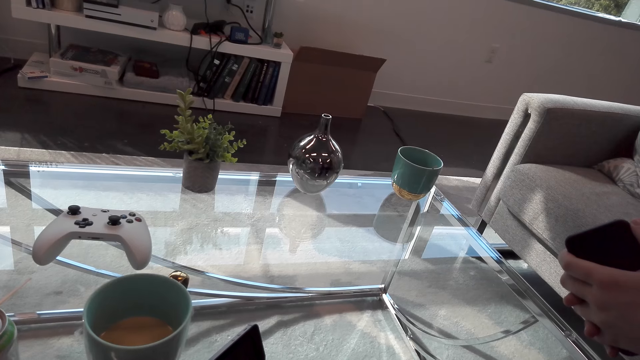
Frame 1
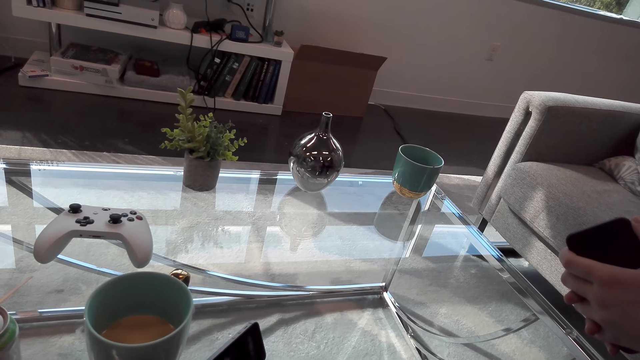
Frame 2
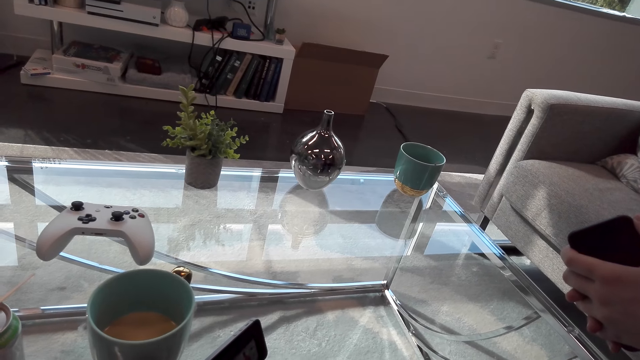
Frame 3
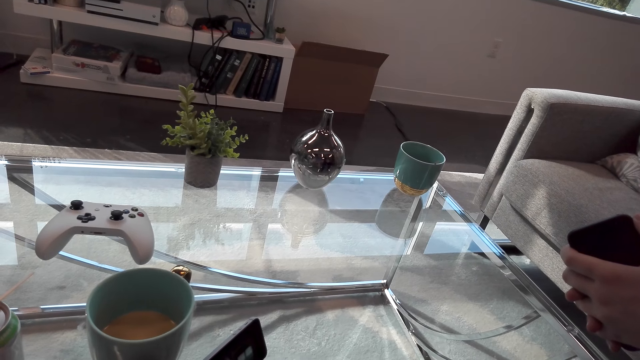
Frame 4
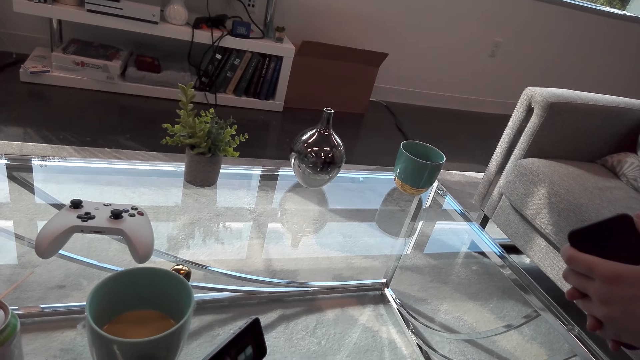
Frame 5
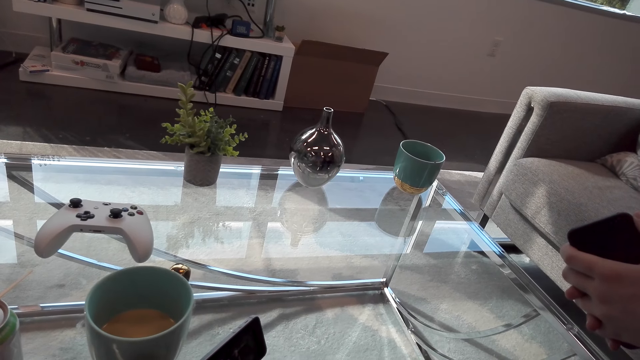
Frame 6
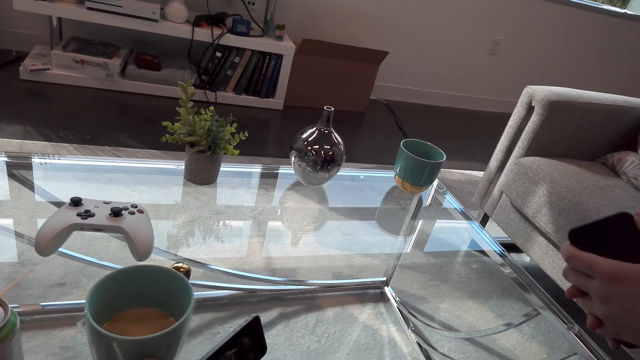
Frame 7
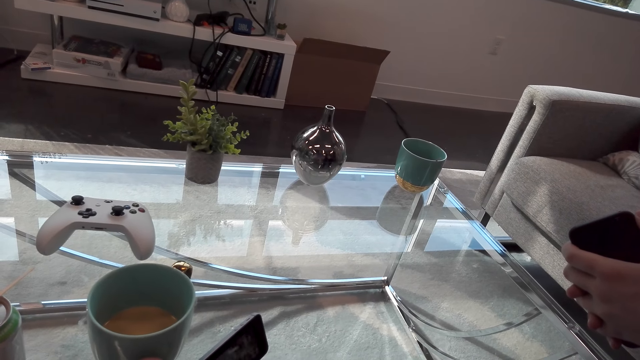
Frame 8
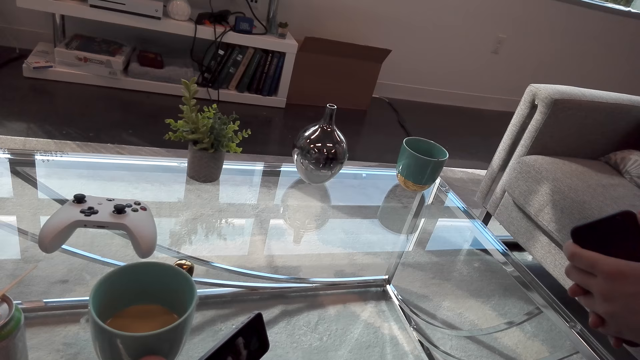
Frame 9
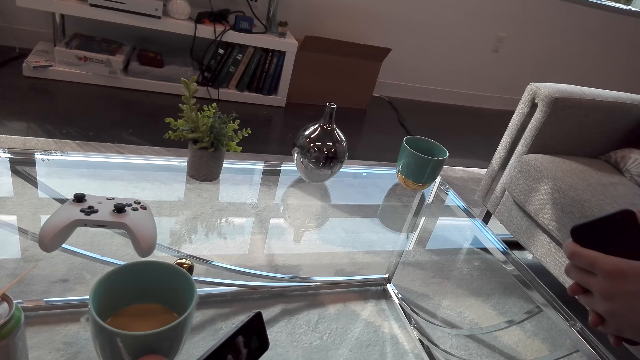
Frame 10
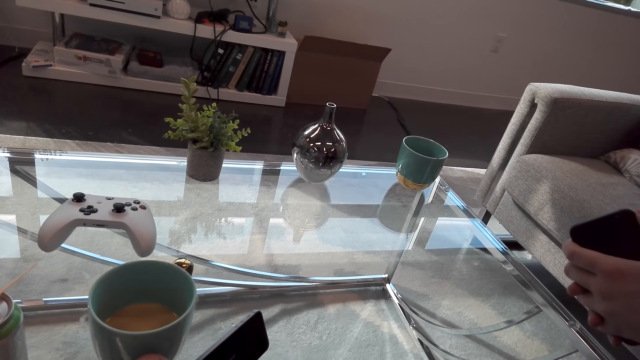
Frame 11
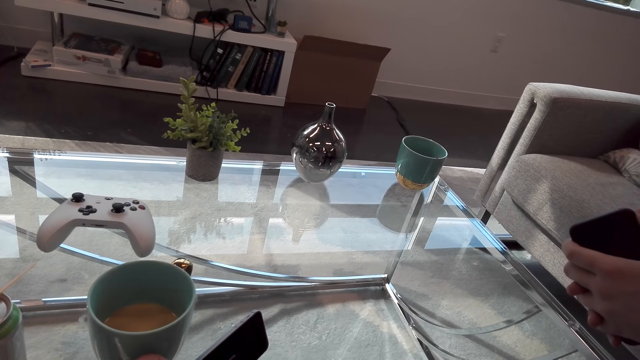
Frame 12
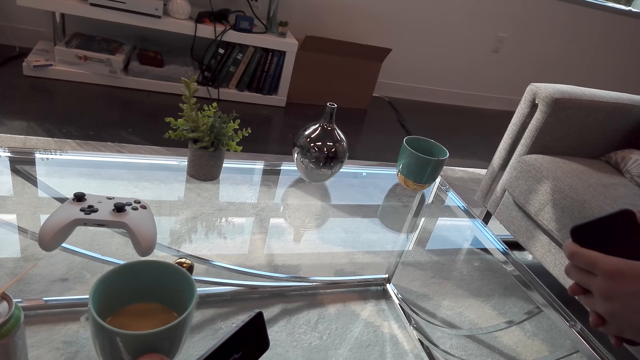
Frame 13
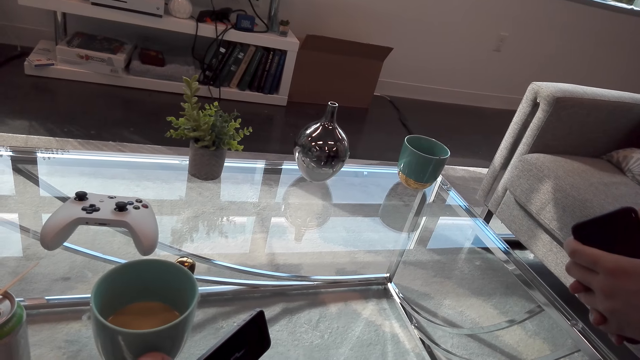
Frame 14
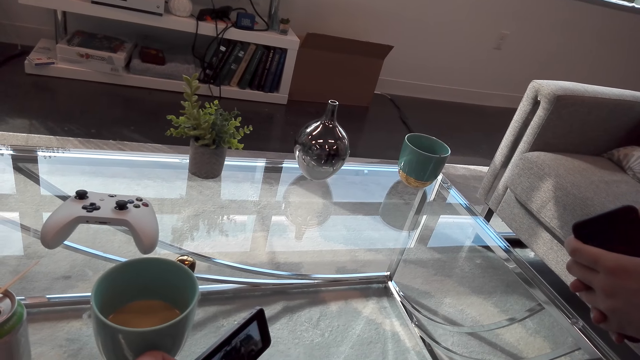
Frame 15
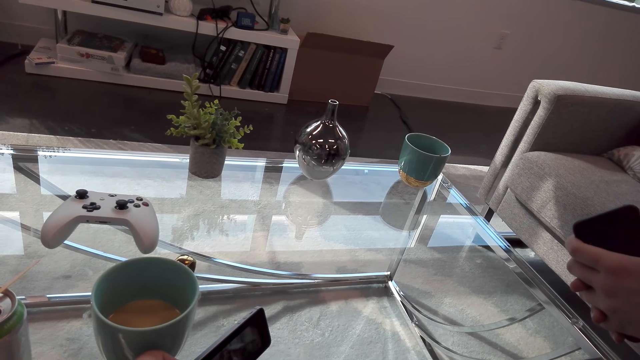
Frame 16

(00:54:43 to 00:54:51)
The camera wearer operates a phone.

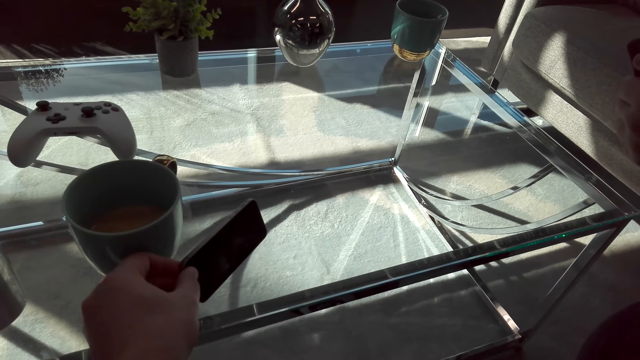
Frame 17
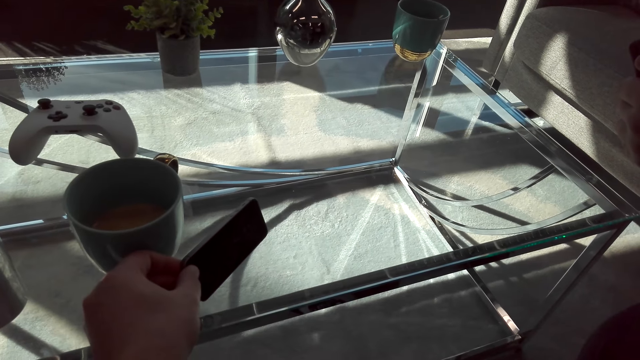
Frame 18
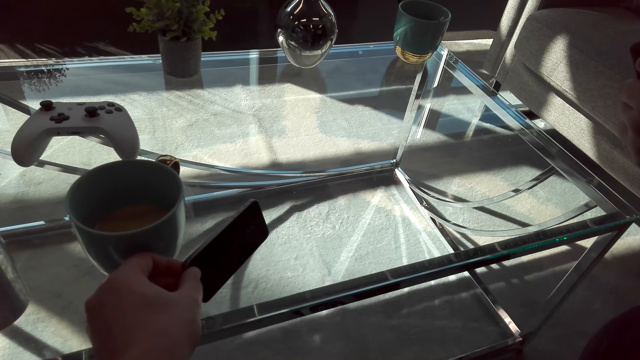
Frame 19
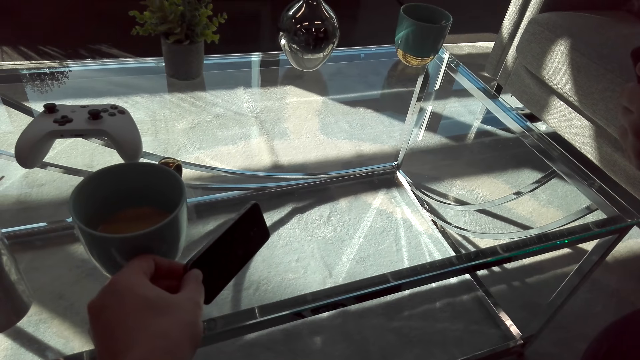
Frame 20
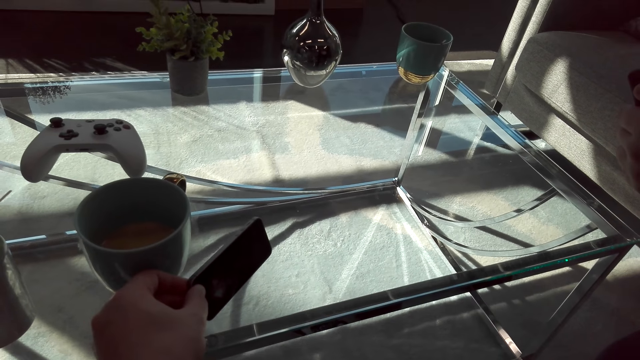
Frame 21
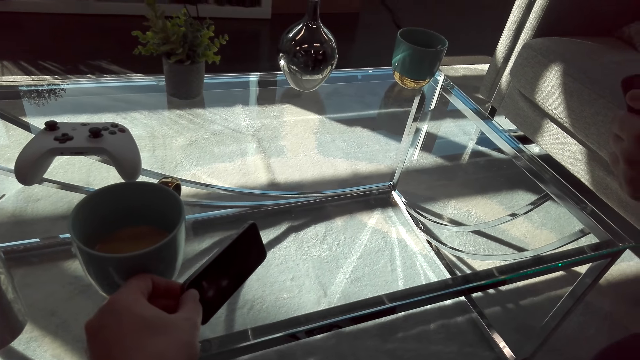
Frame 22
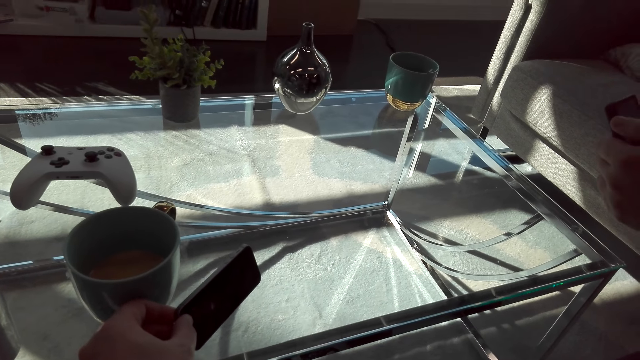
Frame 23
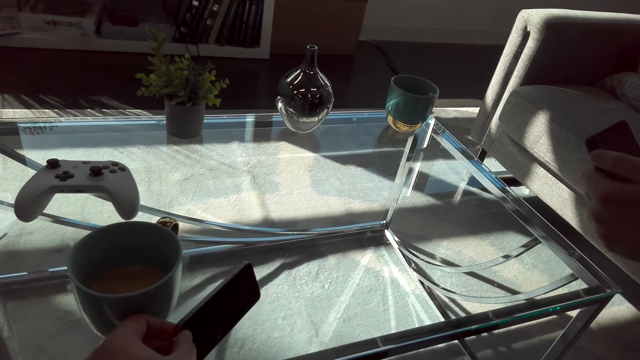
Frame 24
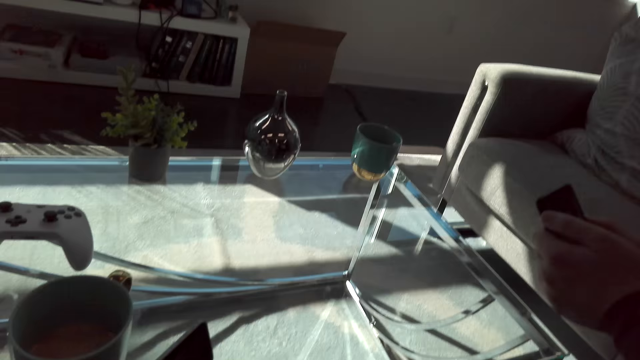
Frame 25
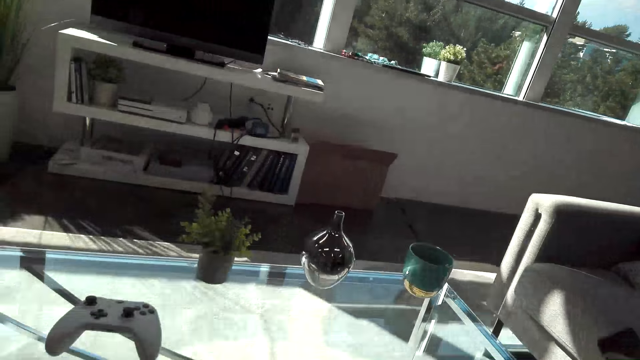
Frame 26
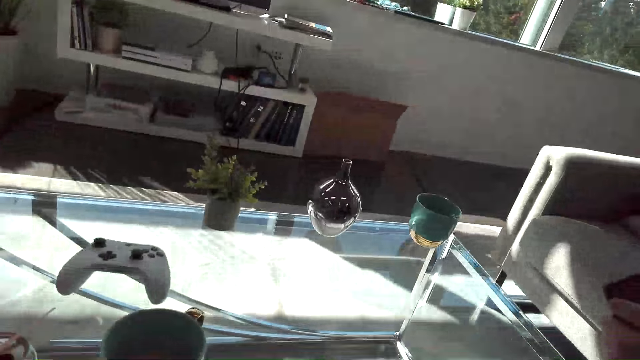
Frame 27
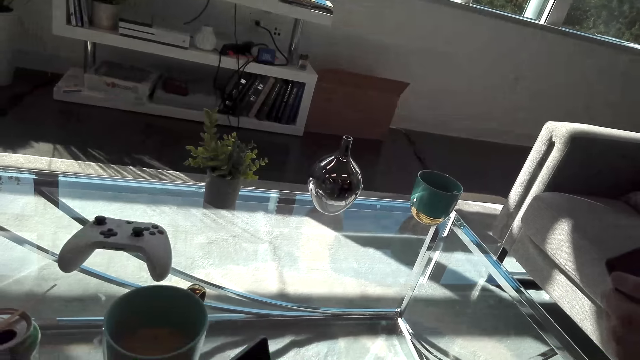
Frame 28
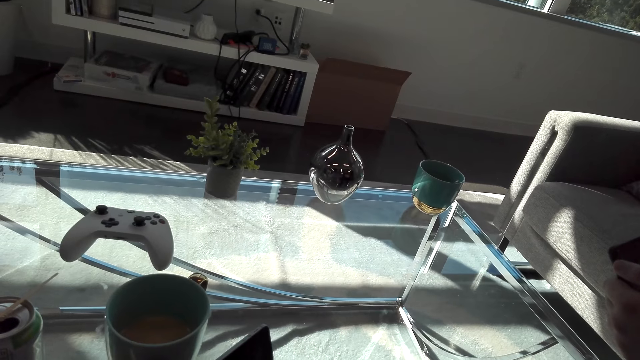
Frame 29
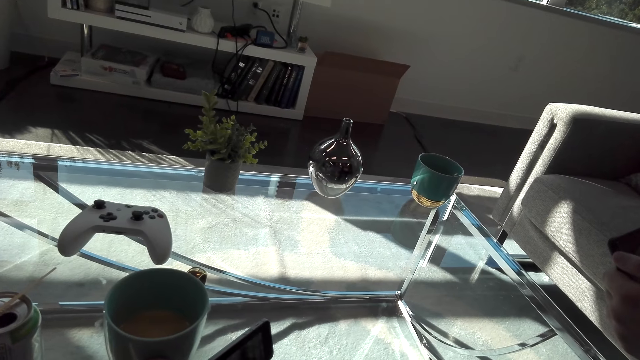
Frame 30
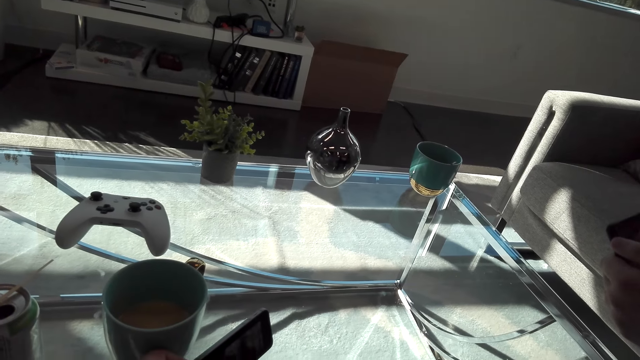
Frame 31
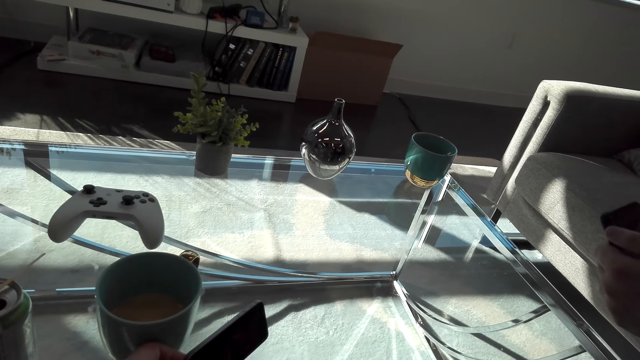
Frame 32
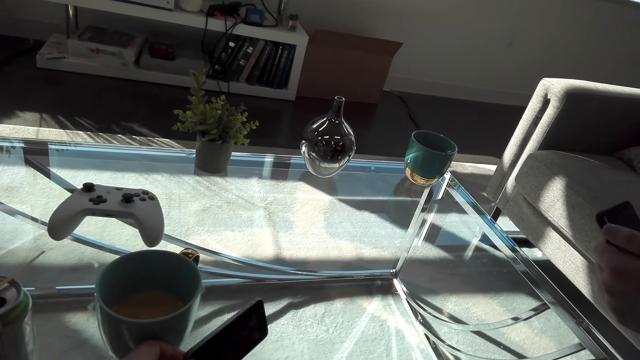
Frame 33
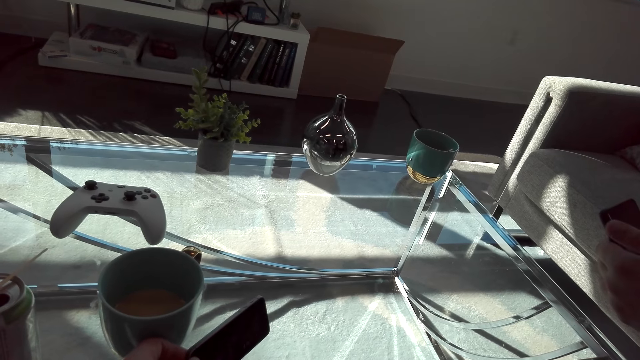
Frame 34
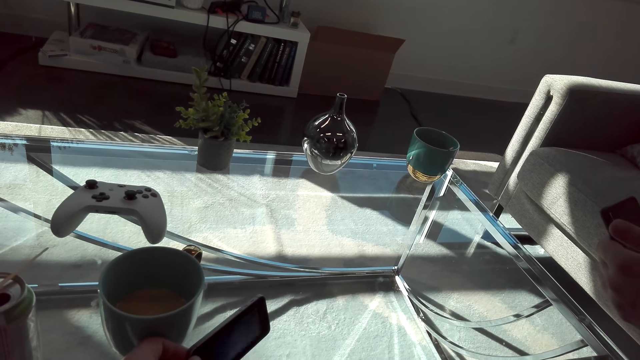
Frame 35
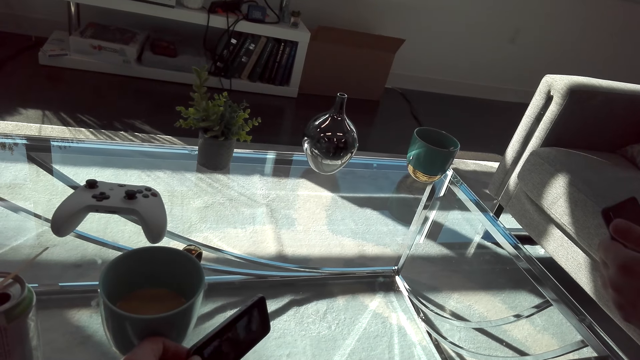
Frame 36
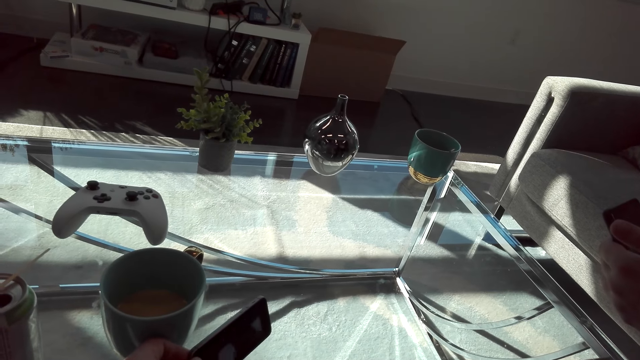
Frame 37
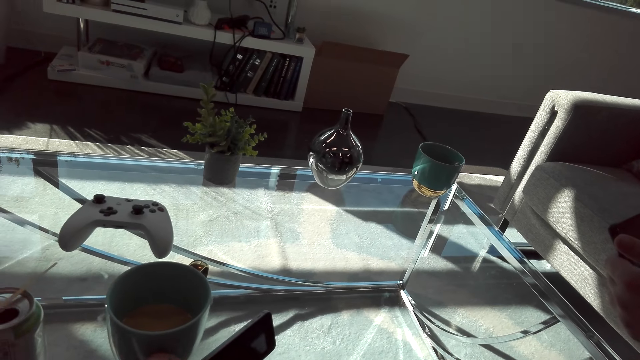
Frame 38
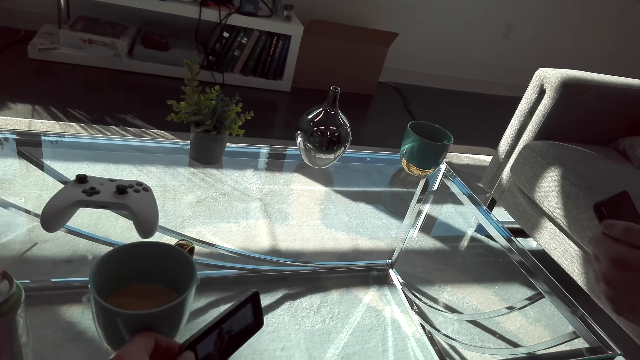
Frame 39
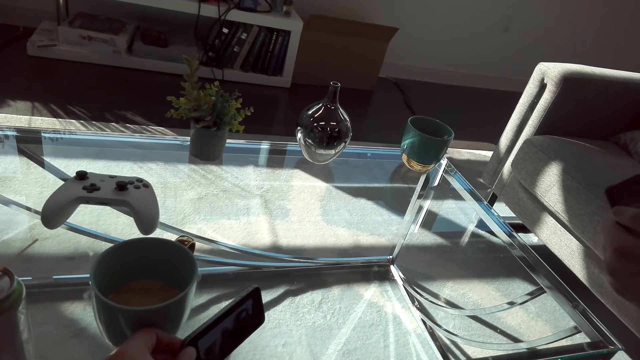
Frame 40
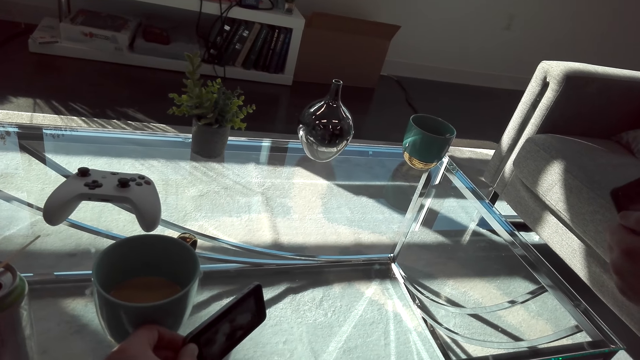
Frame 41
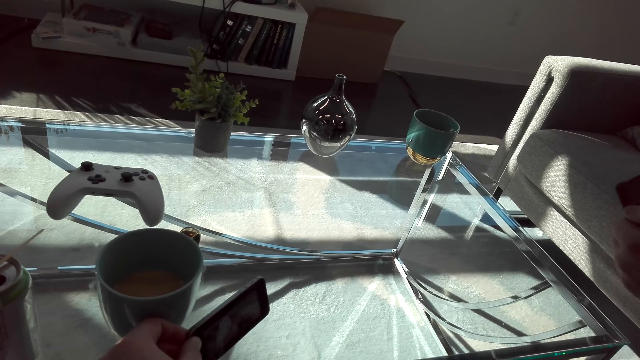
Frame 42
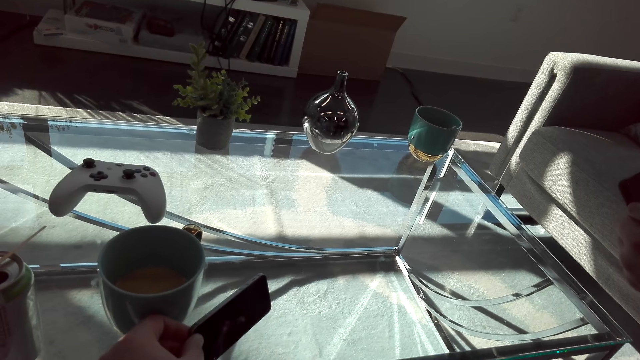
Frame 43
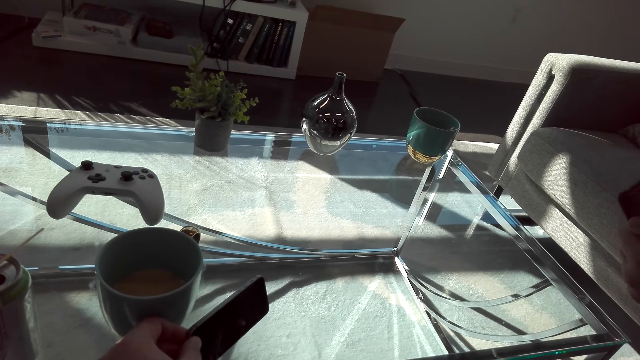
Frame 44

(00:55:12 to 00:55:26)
The camera wearer interacts with a man. The man operates a phone.
